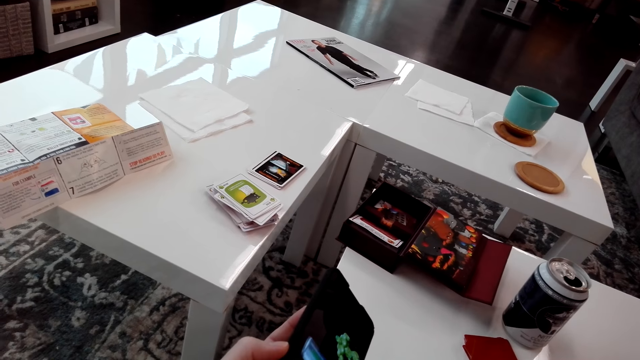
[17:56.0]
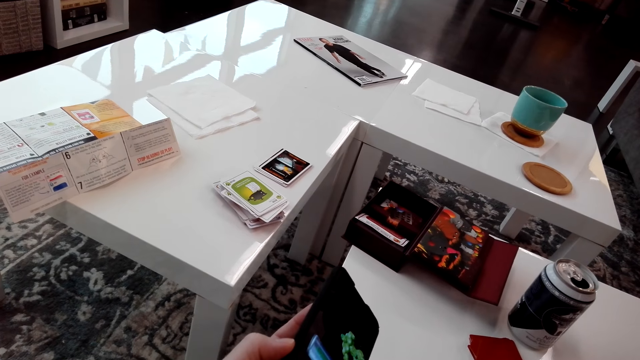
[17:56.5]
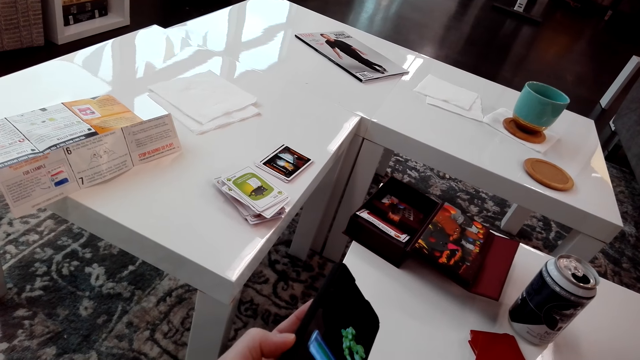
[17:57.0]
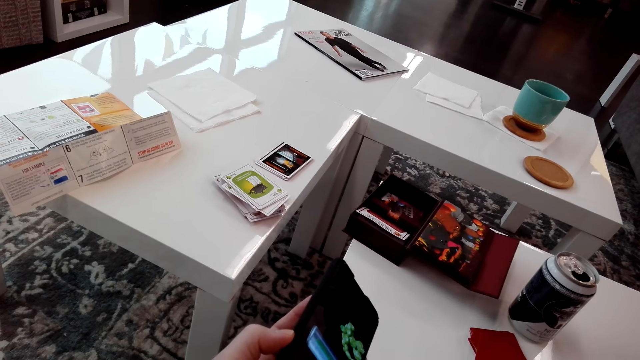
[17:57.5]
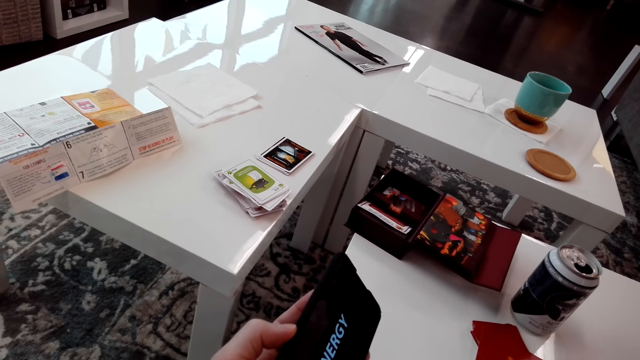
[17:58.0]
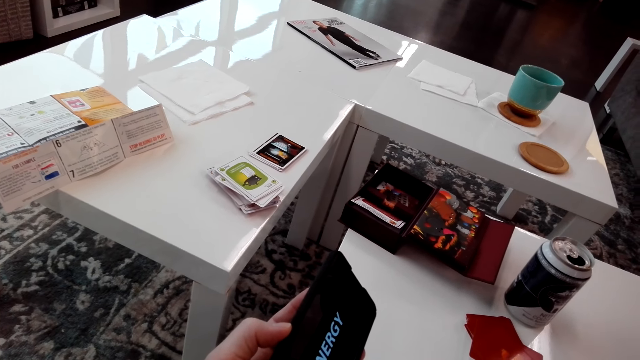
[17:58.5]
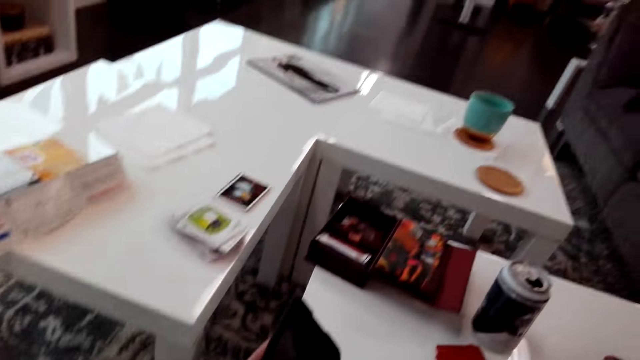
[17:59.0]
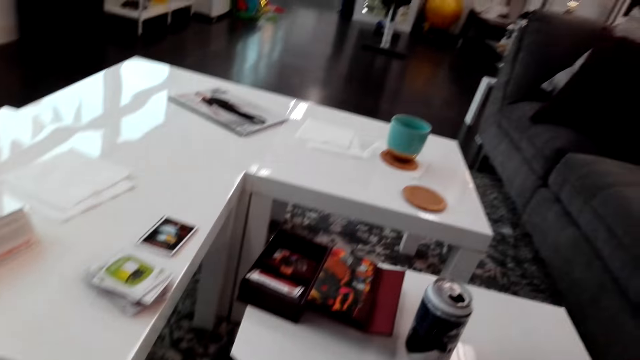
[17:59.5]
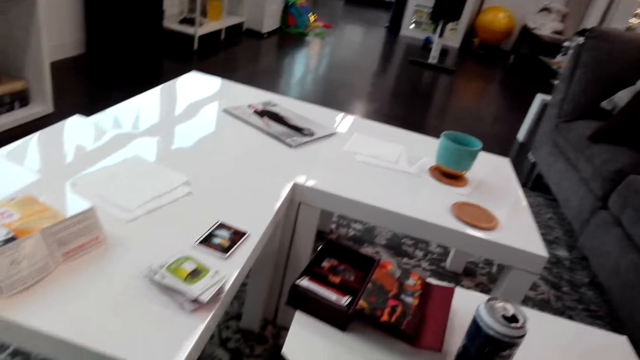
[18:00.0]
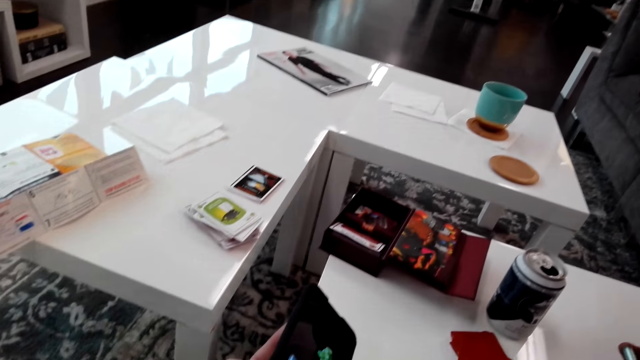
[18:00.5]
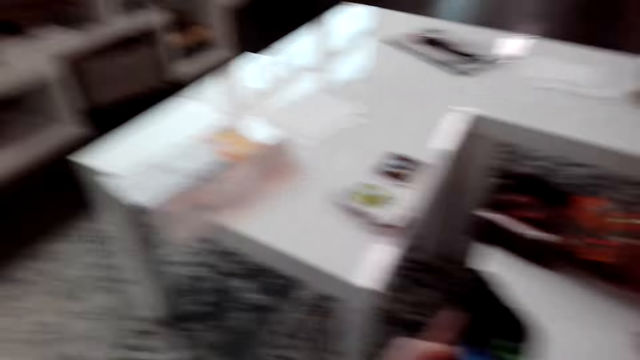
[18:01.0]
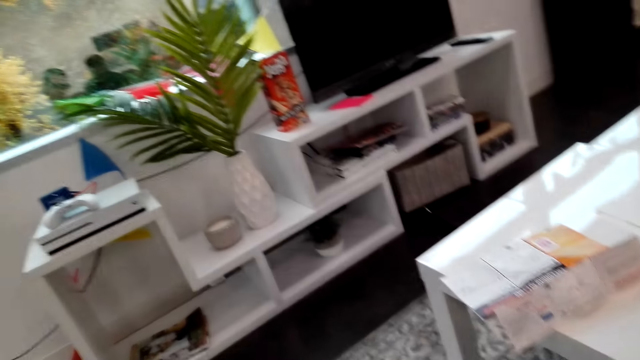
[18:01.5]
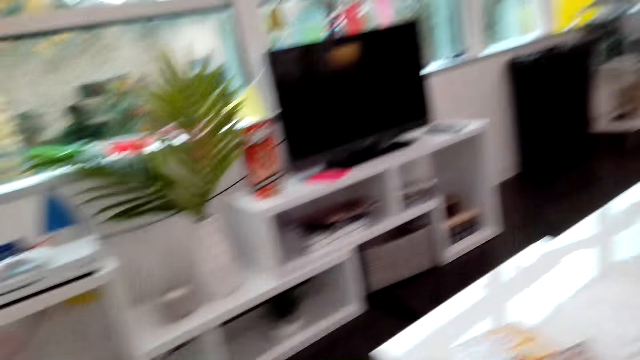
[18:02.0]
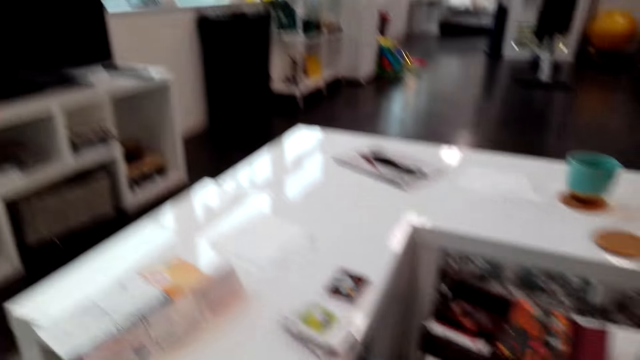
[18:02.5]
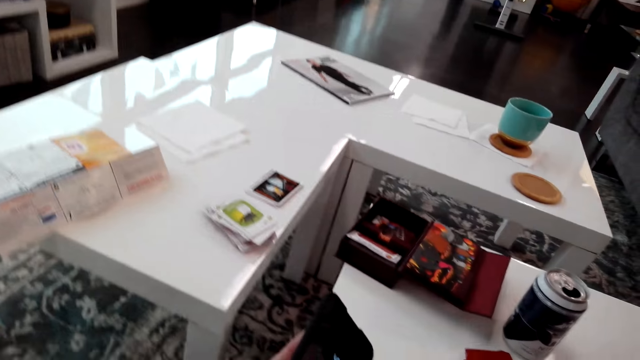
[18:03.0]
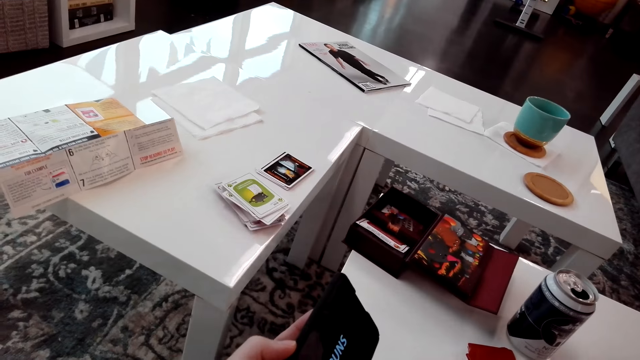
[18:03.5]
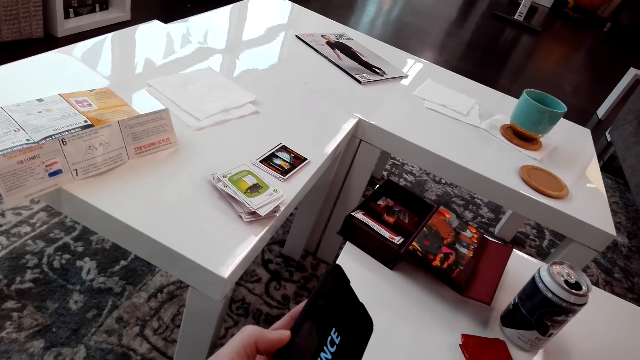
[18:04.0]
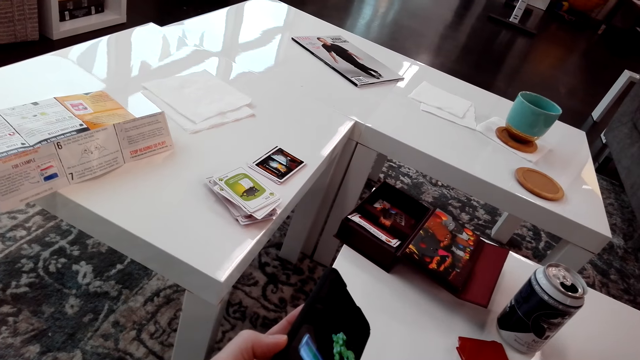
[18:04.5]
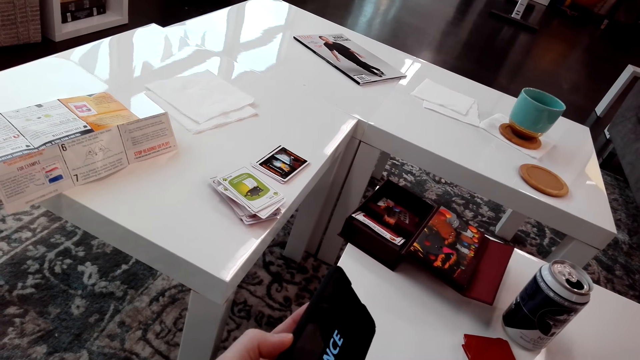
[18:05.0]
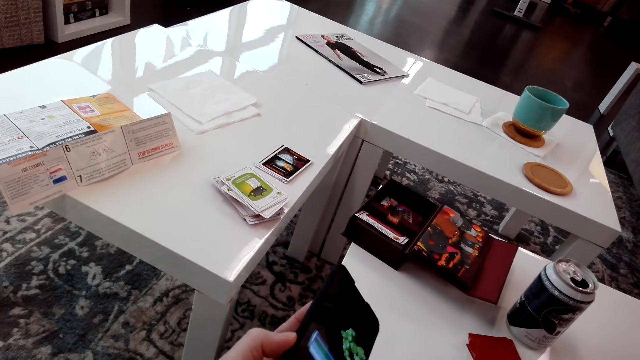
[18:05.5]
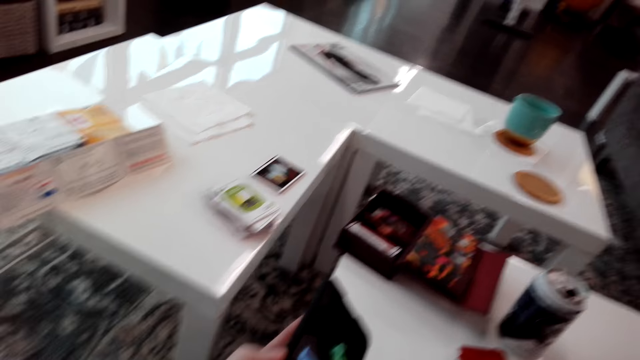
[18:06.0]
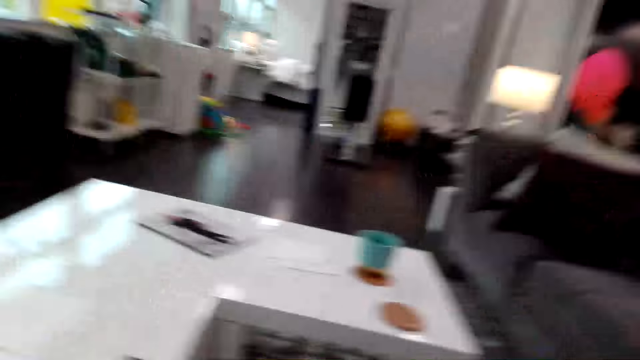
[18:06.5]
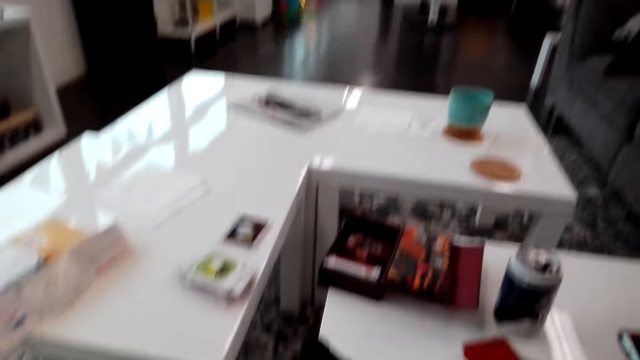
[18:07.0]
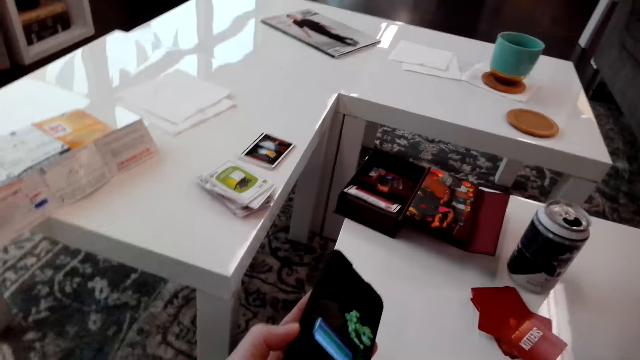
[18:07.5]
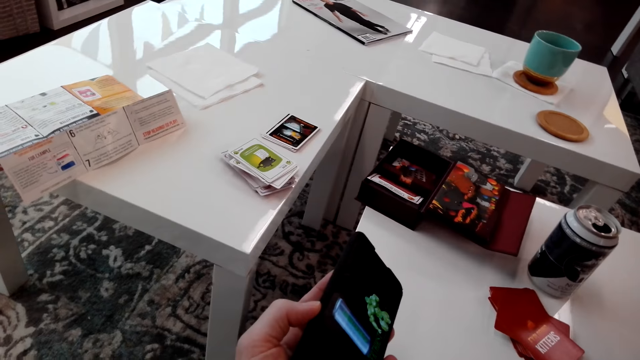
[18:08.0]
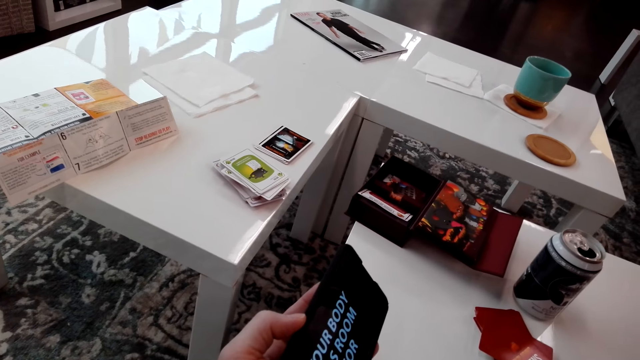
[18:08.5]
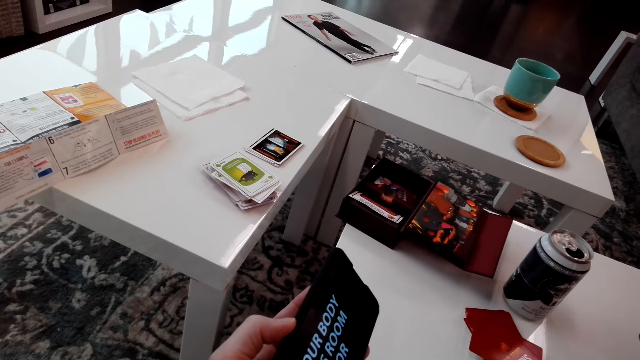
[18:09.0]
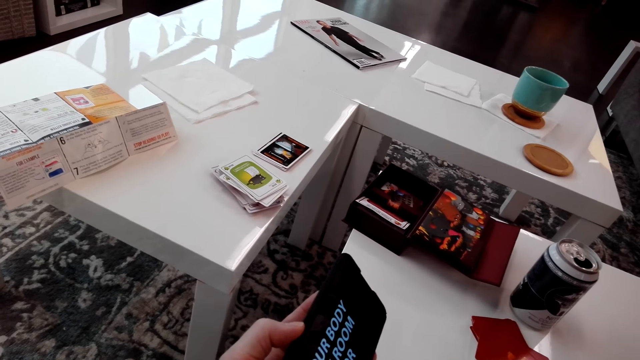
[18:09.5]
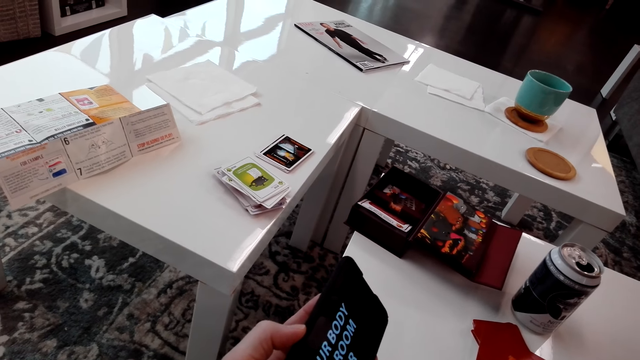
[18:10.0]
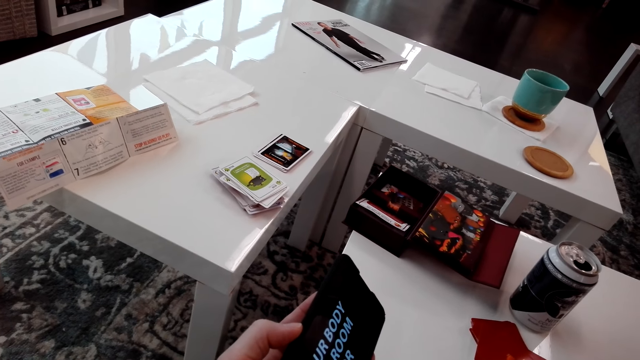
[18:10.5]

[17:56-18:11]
The camera wearer looks at the phone. They look around. They look at the phone. They look around. They look at the phone.

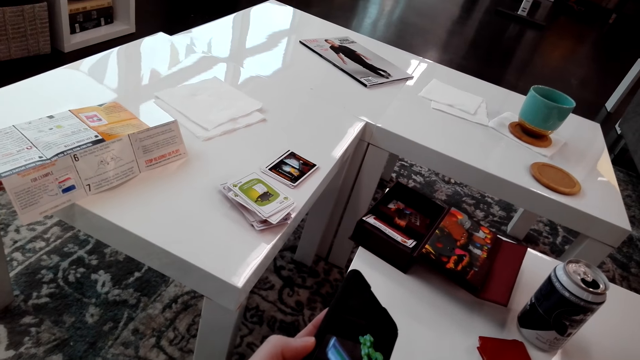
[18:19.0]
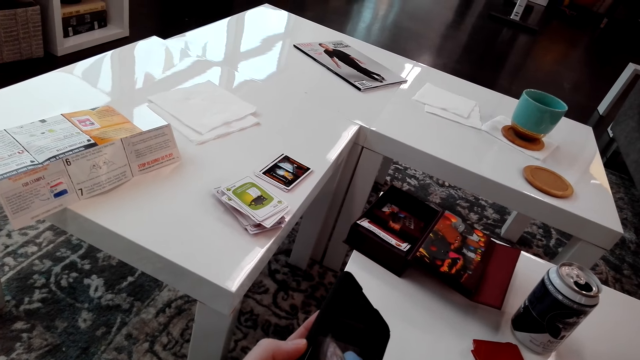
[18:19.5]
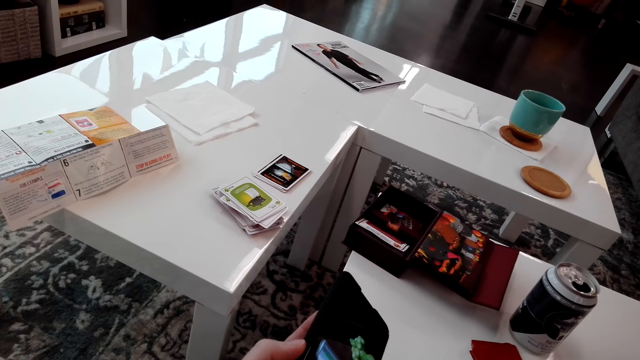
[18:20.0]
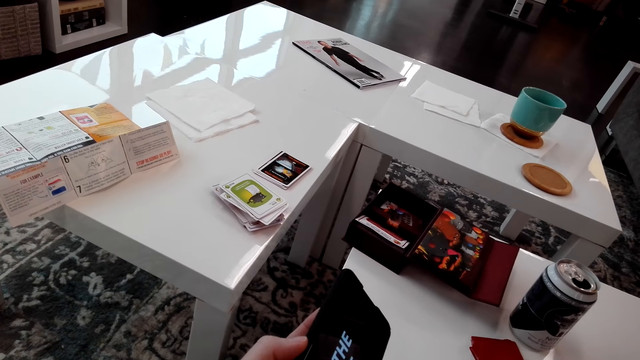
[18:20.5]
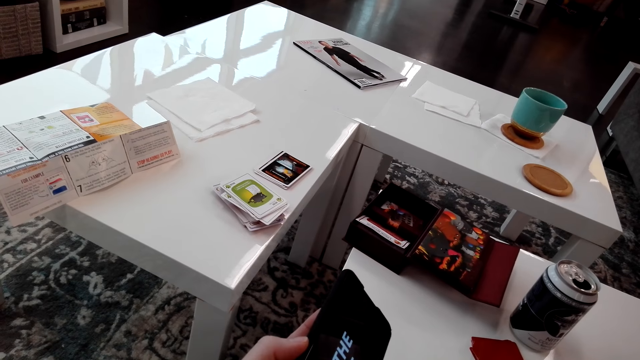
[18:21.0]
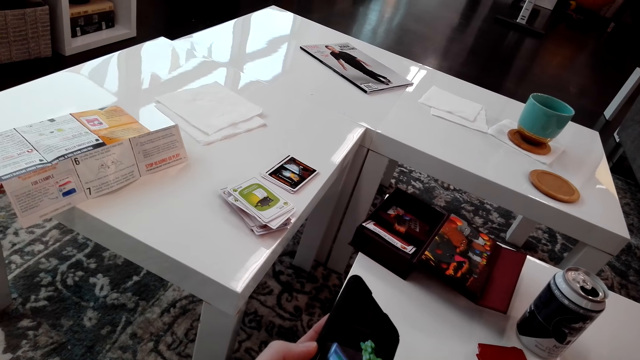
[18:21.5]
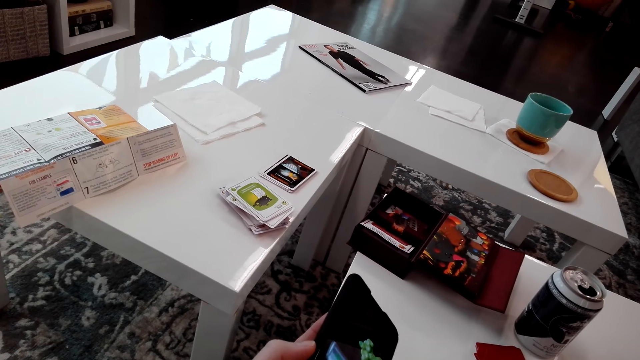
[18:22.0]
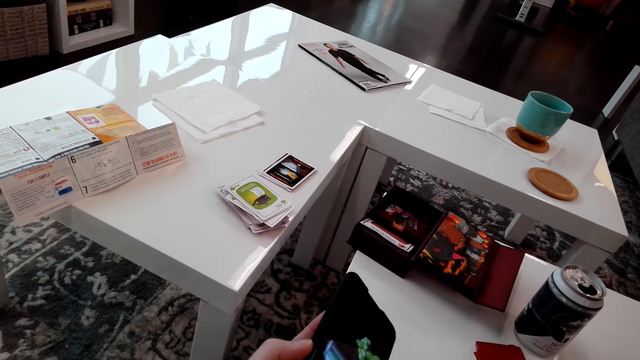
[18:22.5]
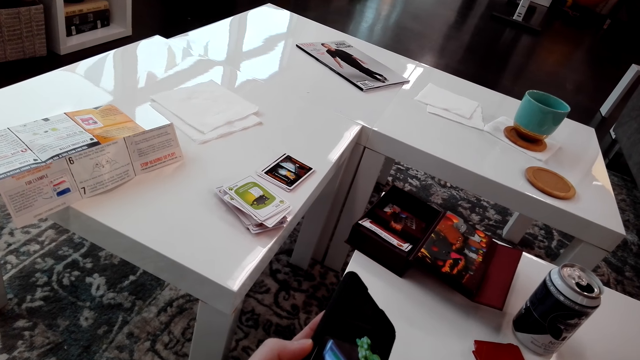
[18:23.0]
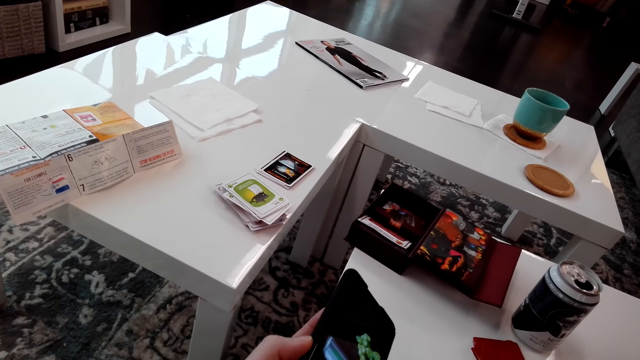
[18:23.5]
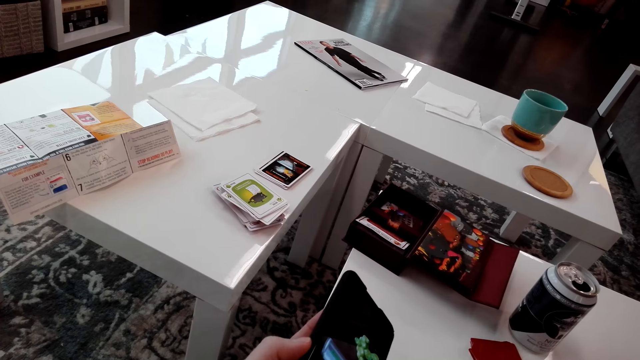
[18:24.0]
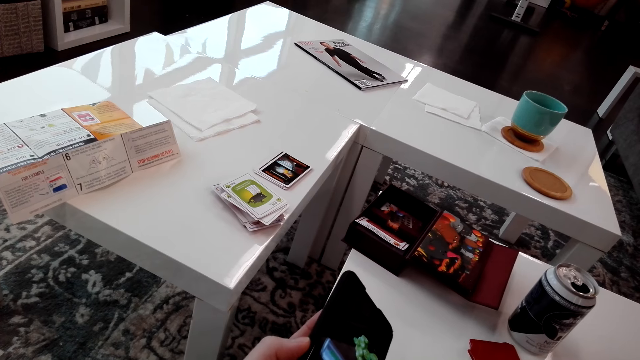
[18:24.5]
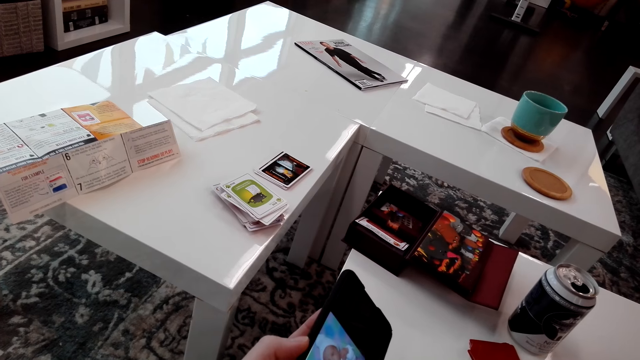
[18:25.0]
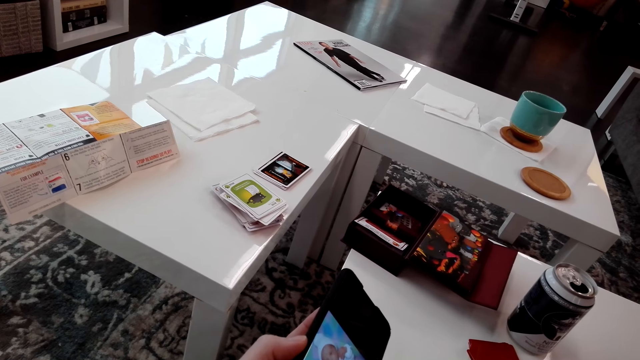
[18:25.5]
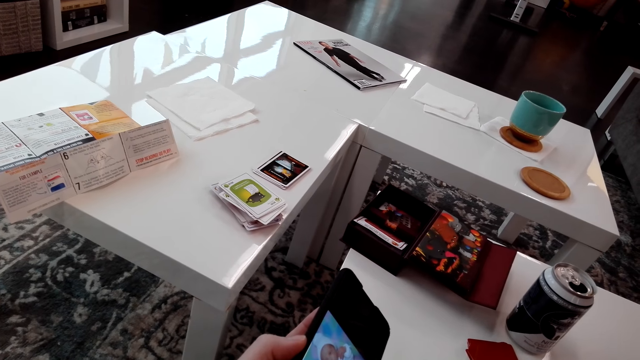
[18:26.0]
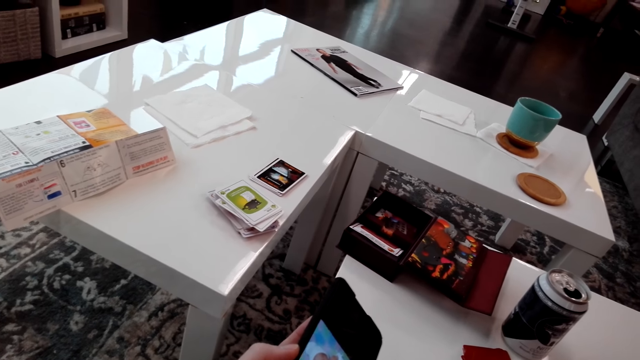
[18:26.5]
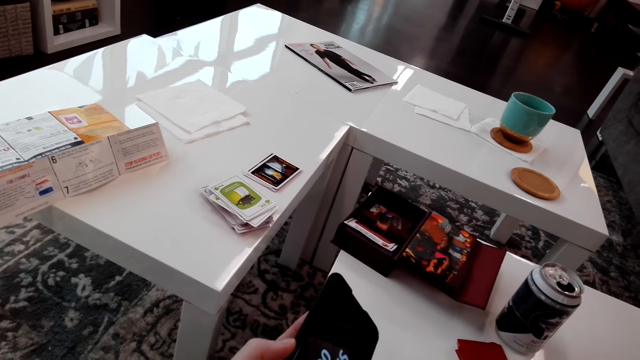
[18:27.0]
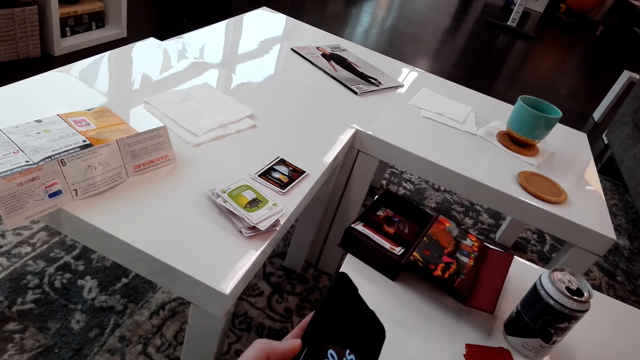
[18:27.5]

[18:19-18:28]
The camera wearer watches a program on a phone.
